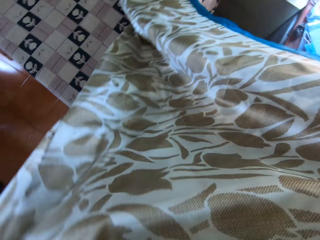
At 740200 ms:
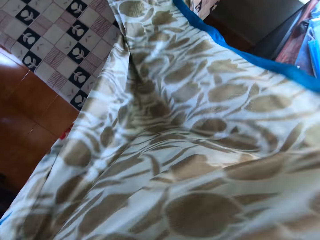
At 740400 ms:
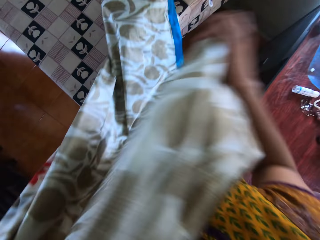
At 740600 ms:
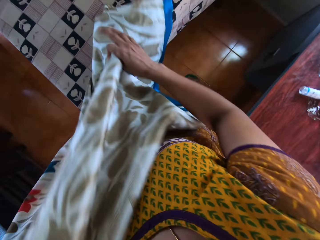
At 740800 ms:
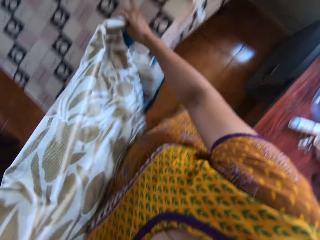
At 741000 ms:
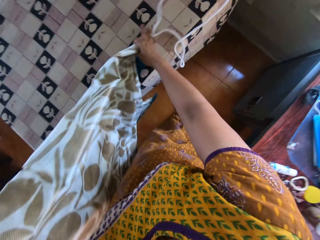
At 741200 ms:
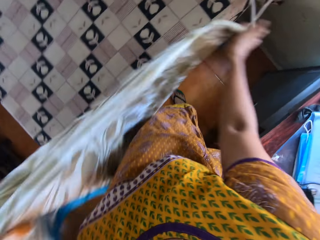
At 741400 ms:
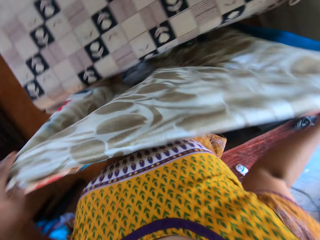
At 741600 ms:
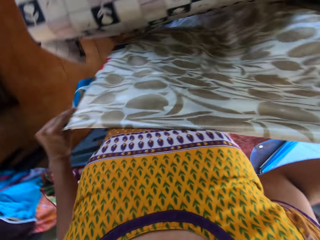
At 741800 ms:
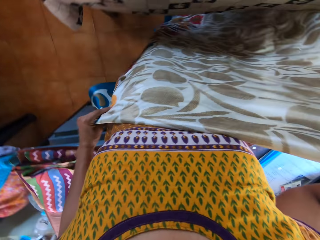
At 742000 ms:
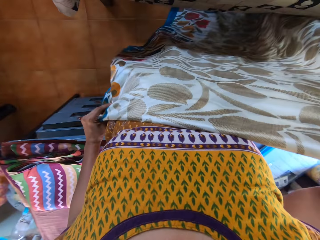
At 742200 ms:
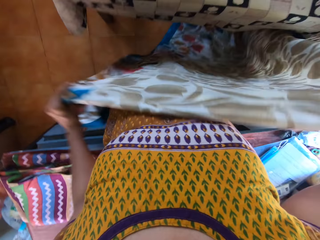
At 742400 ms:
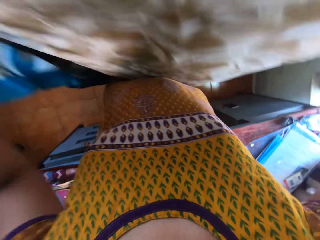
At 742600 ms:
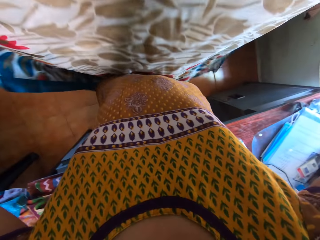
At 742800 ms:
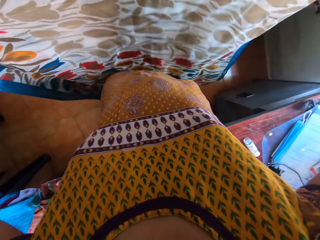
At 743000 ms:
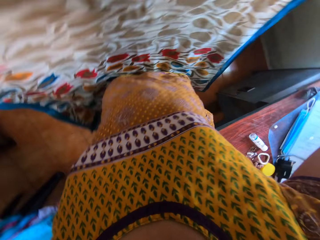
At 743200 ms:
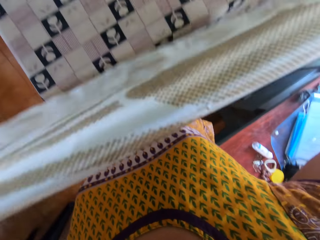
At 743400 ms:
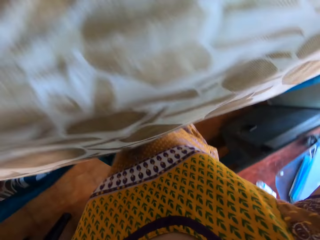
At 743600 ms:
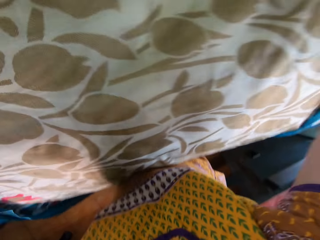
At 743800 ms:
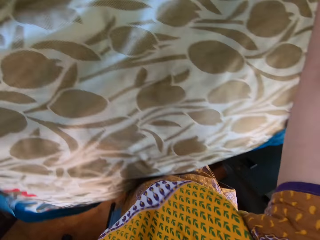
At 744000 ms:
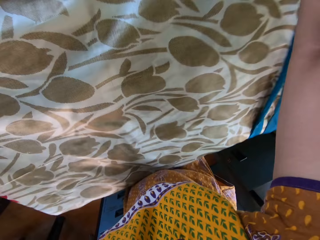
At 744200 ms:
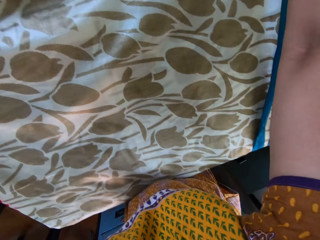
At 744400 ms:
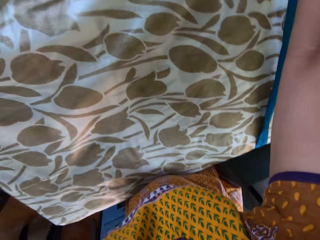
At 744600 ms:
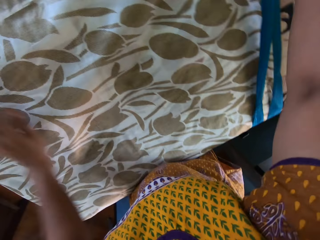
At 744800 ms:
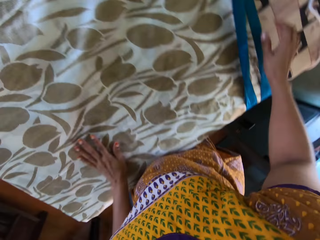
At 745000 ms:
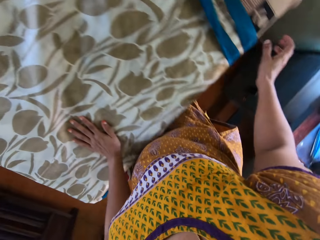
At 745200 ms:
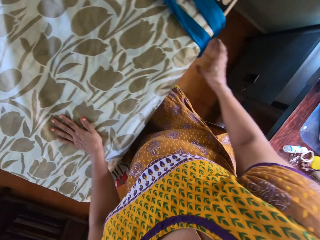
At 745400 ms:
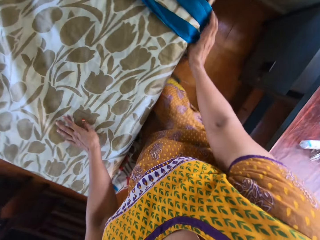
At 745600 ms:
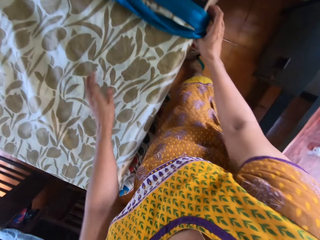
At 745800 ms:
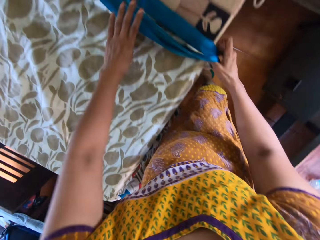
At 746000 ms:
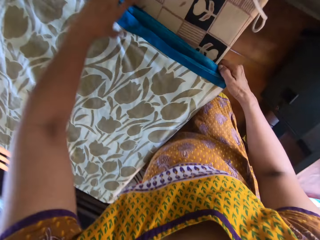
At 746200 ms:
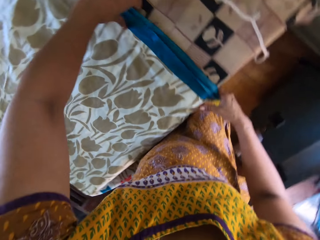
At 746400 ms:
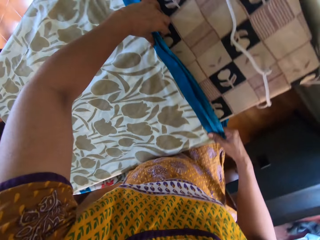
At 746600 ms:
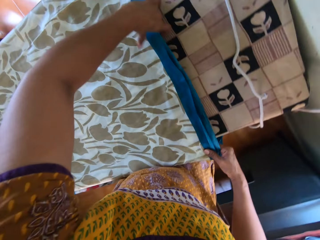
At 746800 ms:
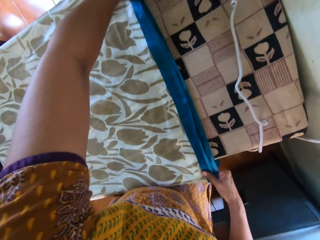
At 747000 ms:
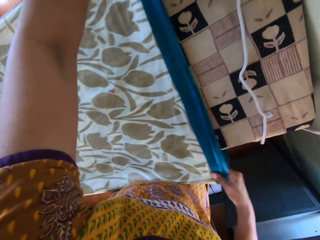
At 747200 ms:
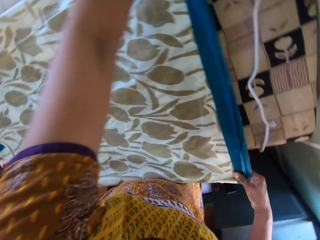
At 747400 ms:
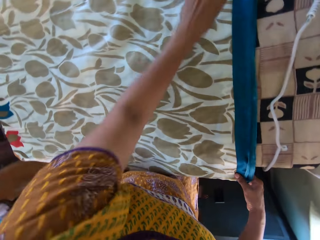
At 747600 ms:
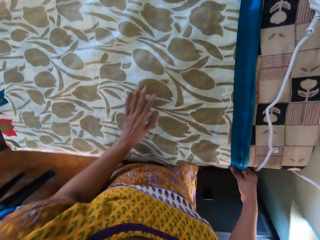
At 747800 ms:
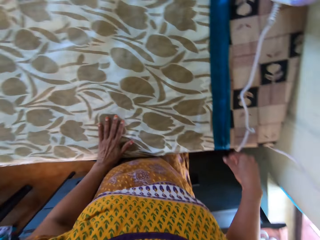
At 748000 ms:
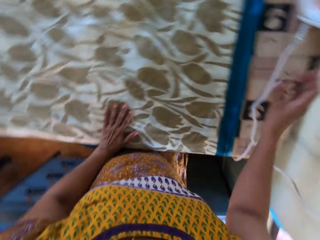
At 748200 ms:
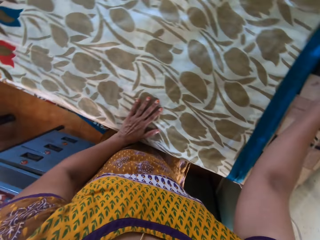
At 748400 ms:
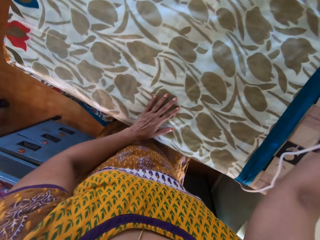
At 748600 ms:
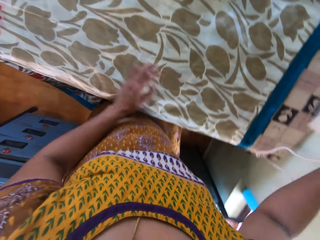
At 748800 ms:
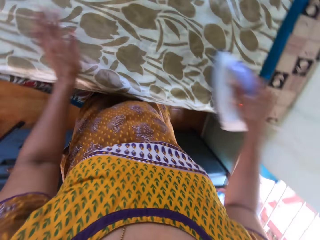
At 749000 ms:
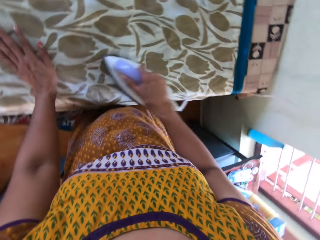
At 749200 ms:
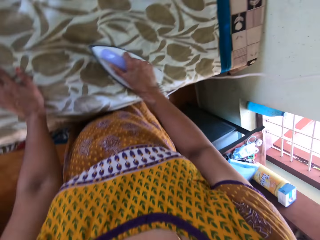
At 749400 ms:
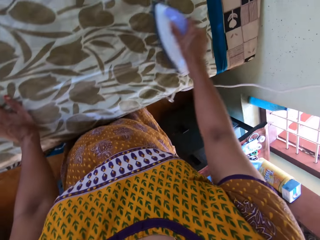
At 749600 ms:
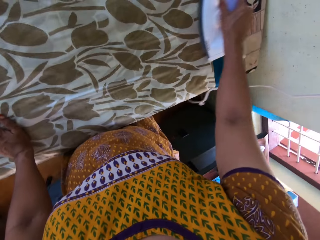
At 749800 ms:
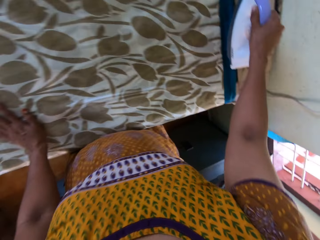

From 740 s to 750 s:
The camera wearer adjusts the cloth in her hands. She moves the iron's wire on the table with her right hand. She adjusts the cloth in her hands. She places the cloth on the table or iron board with her hands. She adjusts the cloth on the table with her right hand. She holds the cloth. She adjusts the cloth on the table with her hands. She holds the iron with her right hand. She irons the cloth on the table with the iron in her right hand.

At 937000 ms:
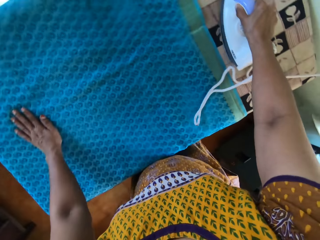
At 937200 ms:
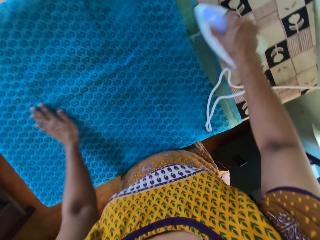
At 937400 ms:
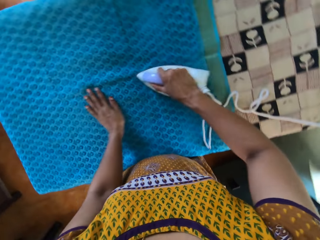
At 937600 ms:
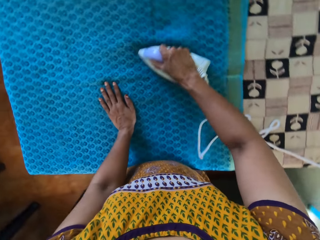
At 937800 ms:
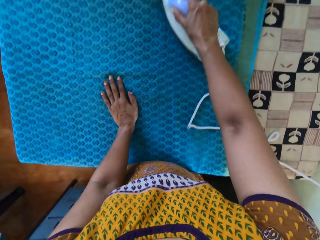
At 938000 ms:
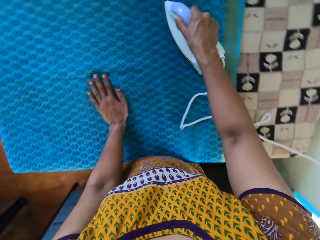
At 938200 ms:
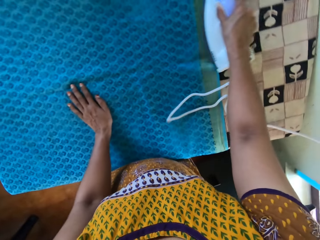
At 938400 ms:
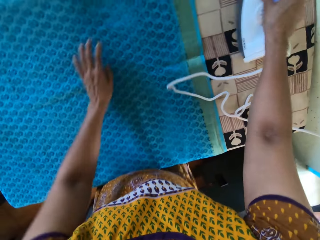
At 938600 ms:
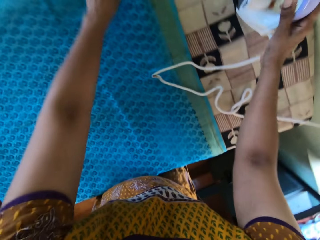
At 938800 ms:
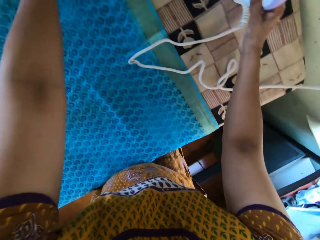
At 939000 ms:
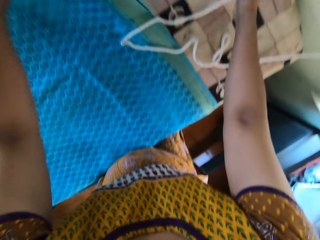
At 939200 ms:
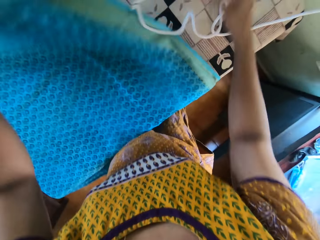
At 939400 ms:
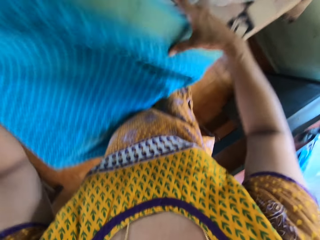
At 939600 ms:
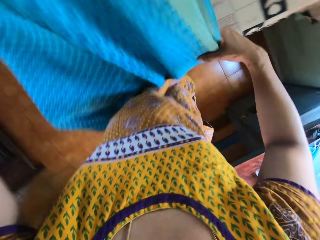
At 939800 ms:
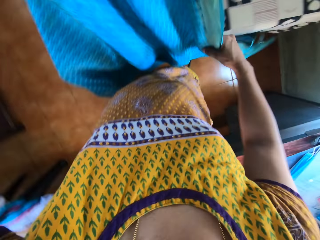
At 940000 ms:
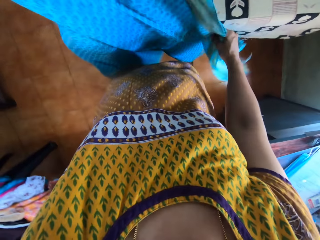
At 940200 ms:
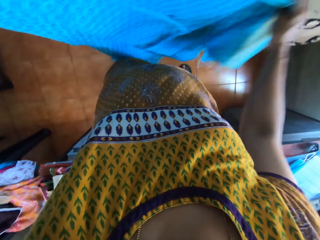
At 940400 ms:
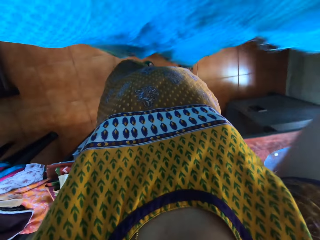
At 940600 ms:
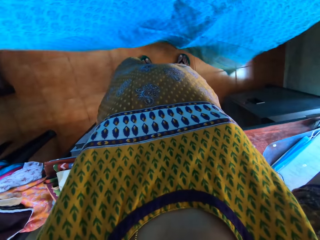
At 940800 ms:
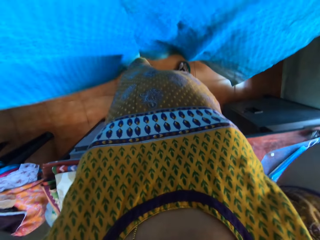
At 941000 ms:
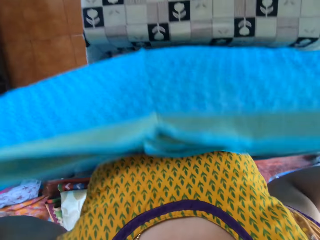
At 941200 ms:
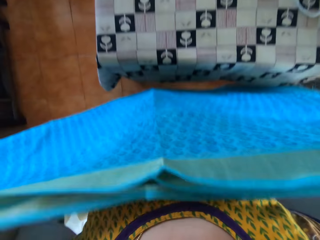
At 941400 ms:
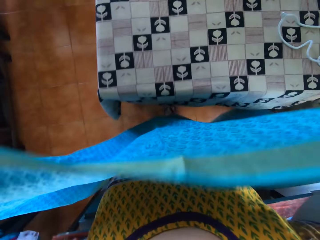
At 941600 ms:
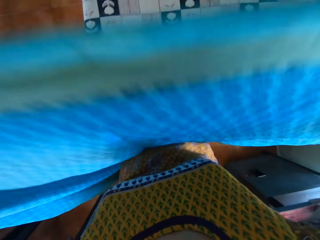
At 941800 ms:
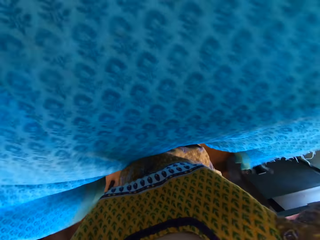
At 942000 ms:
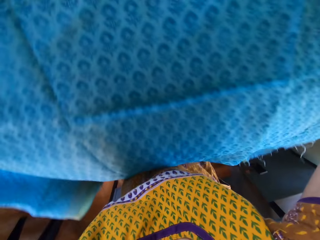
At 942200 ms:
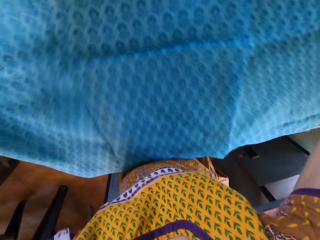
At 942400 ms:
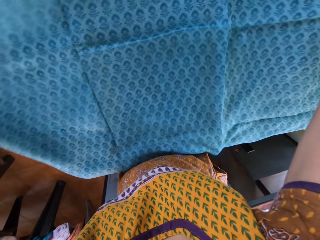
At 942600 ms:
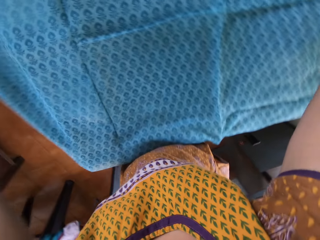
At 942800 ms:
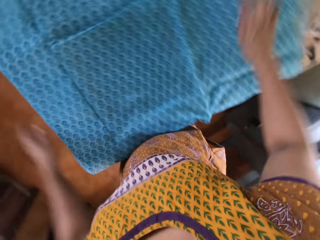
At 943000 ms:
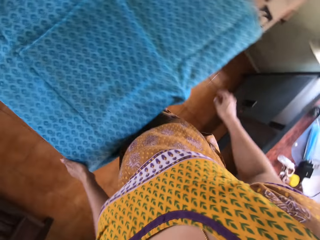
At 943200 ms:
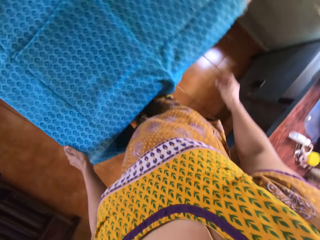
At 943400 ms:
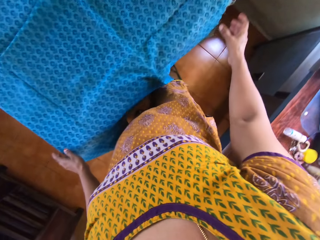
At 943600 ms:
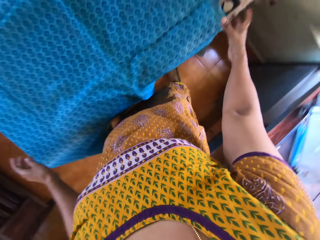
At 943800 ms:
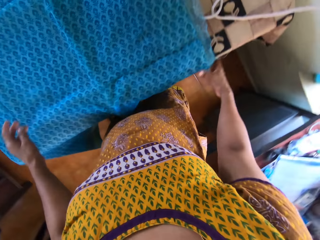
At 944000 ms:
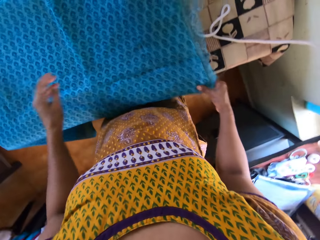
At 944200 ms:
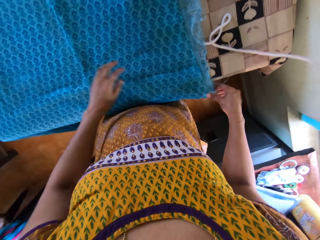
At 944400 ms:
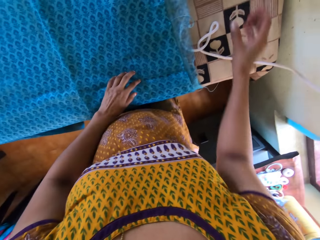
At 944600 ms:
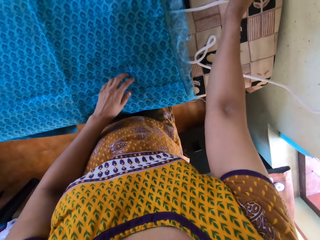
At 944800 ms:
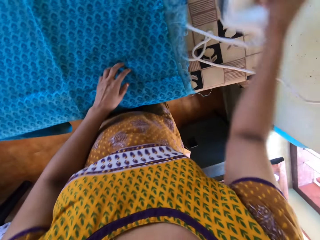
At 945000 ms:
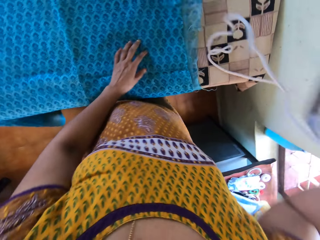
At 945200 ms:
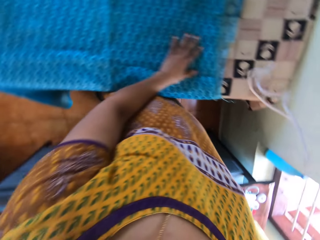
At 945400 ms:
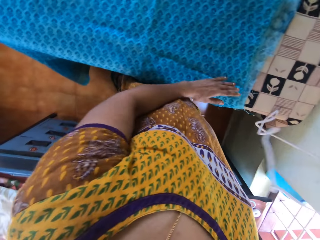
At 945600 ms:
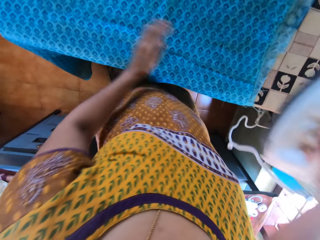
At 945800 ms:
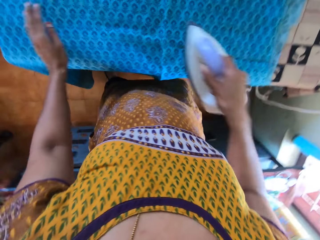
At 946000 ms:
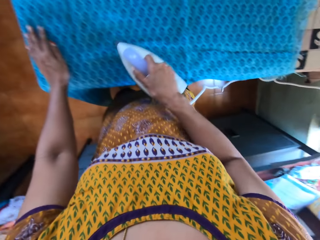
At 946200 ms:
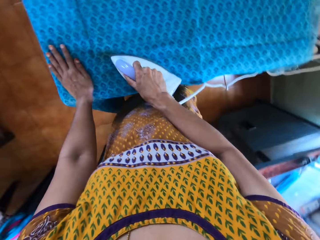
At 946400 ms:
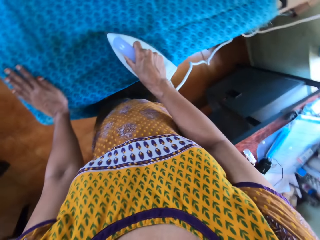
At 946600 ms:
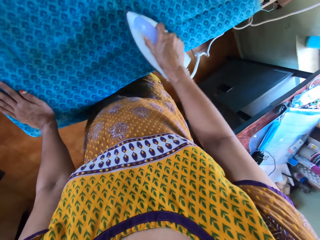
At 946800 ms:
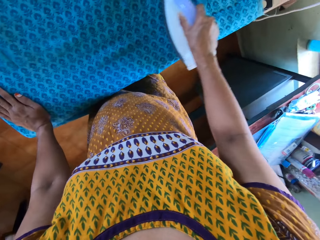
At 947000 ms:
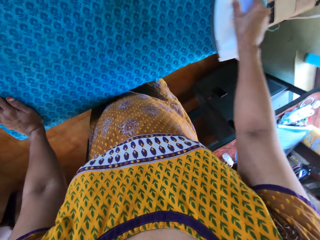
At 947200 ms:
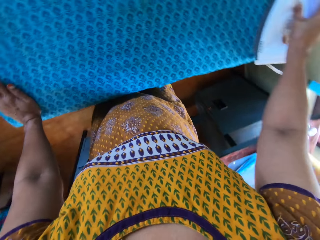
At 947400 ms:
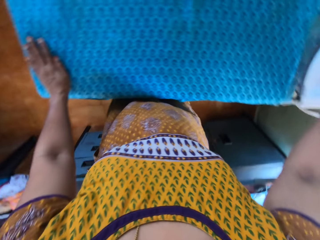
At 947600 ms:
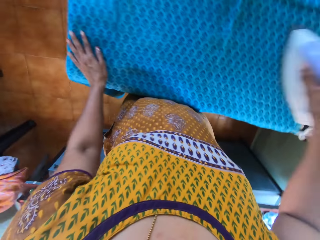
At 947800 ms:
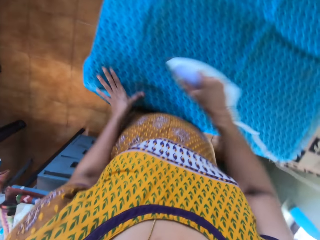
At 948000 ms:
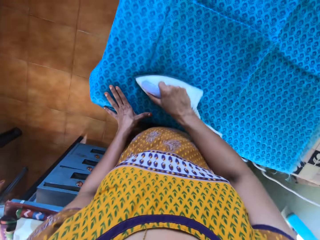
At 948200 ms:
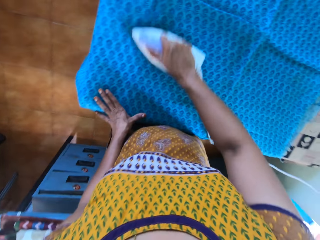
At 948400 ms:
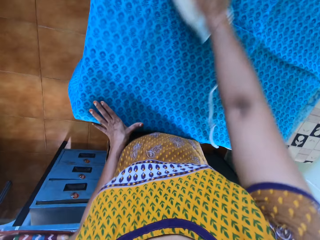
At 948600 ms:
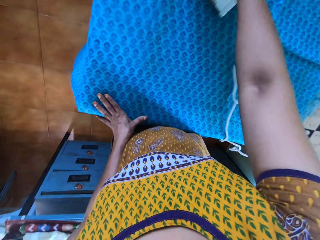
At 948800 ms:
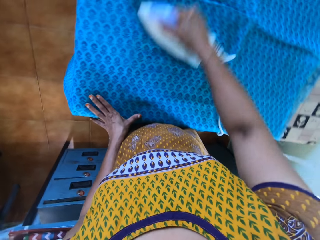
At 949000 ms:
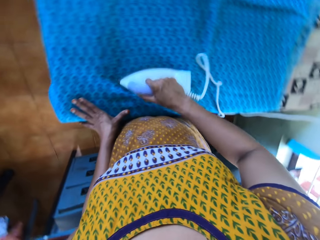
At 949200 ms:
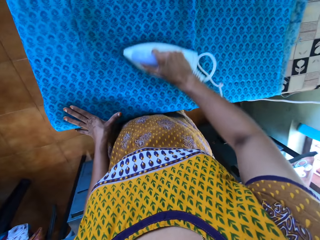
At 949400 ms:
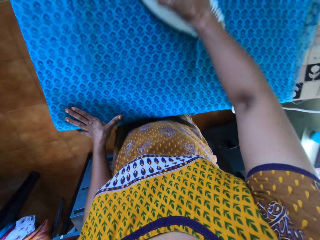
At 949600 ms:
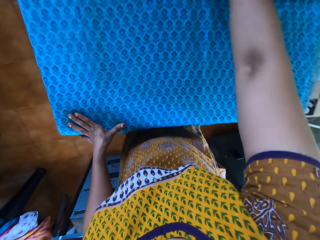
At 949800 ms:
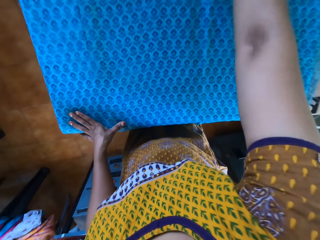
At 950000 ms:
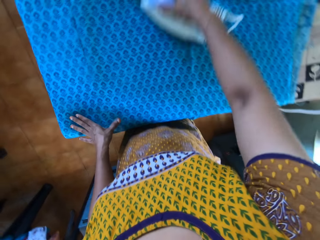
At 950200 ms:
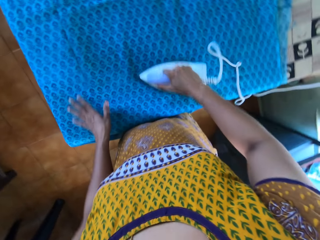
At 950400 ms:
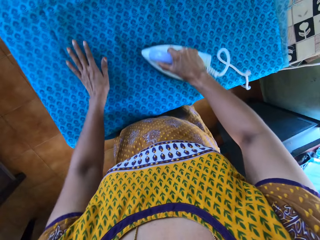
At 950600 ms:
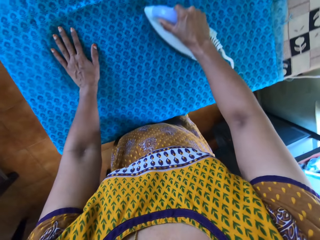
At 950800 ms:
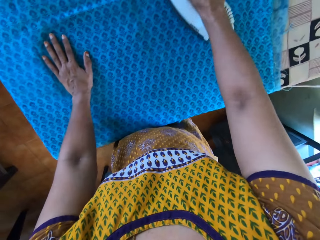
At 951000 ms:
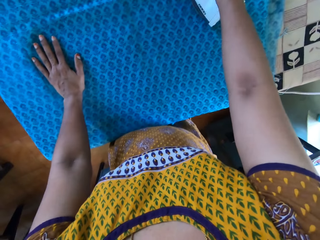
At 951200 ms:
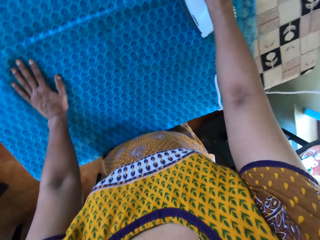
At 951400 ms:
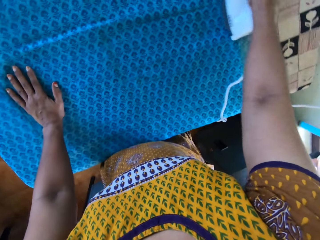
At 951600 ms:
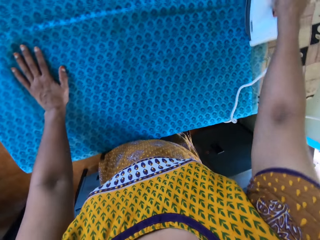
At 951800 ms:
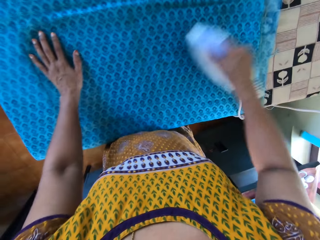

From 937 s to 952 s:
The camera wearer drops the pressing iron on the table with her right hand. She picks the cloth from the table with both hands. She aligns the cloth. She drops the cloth on the table with both hands. She adjusts the cloth with her right hand. She picks the pressing iron from the table with her right hand. She irons the piece of cloth with the pressing iron in her right hand.
